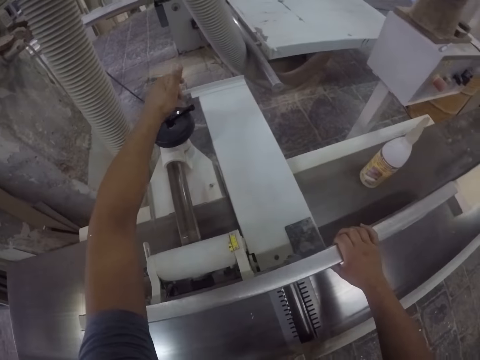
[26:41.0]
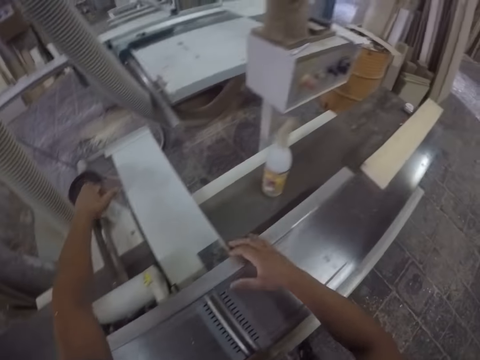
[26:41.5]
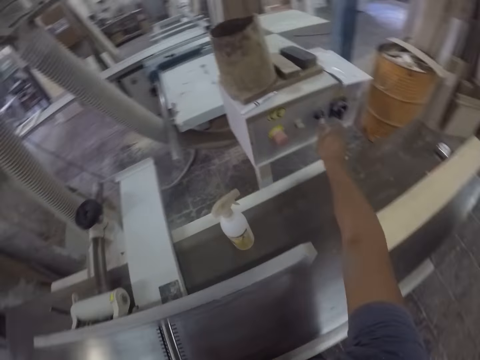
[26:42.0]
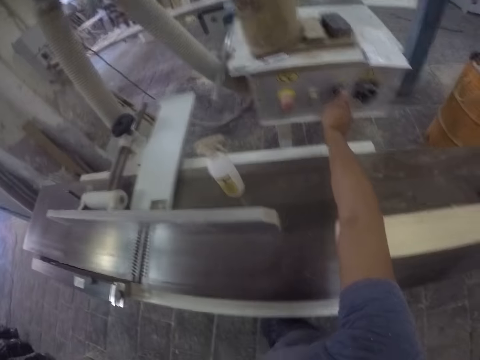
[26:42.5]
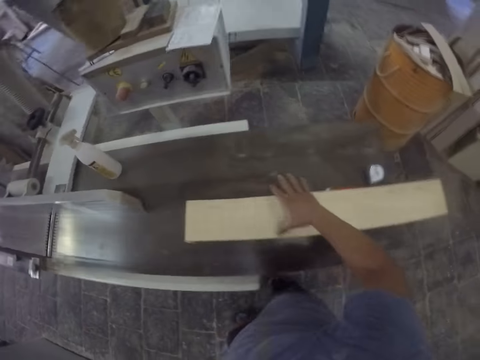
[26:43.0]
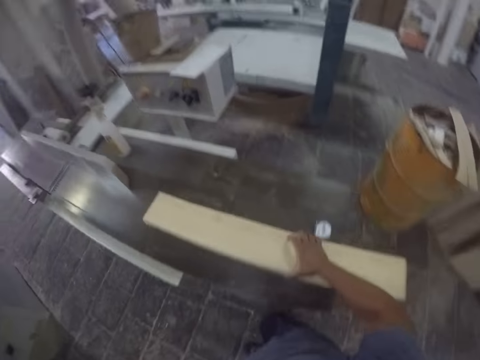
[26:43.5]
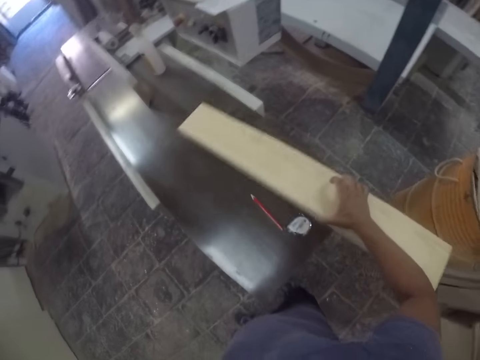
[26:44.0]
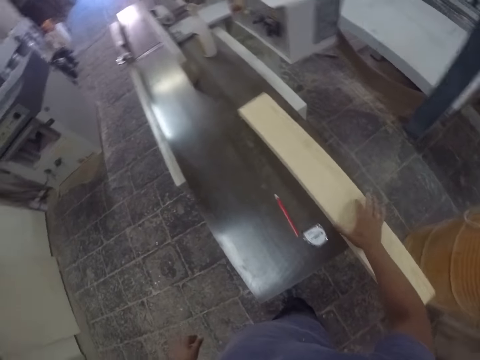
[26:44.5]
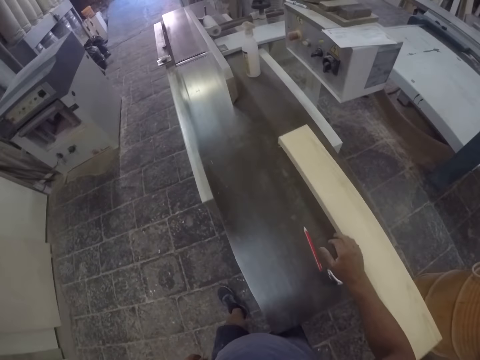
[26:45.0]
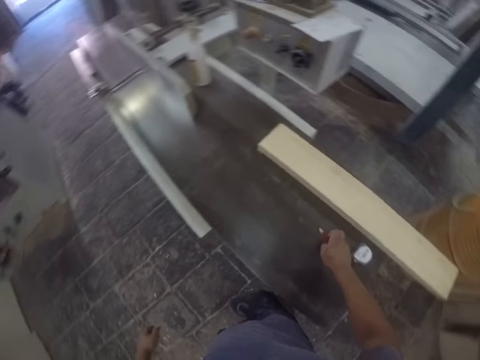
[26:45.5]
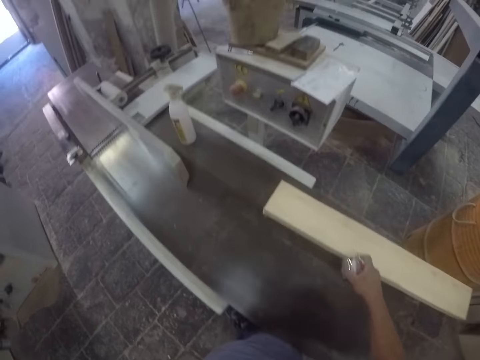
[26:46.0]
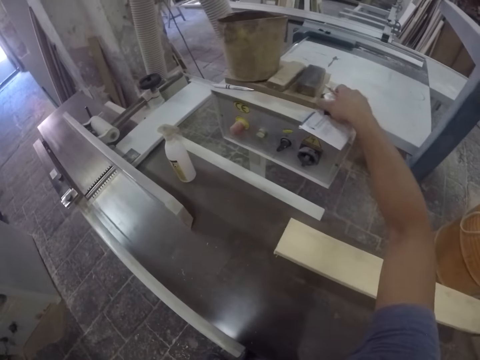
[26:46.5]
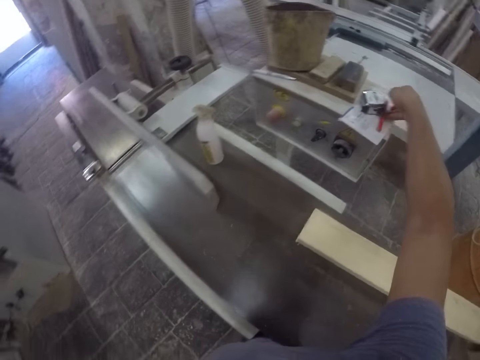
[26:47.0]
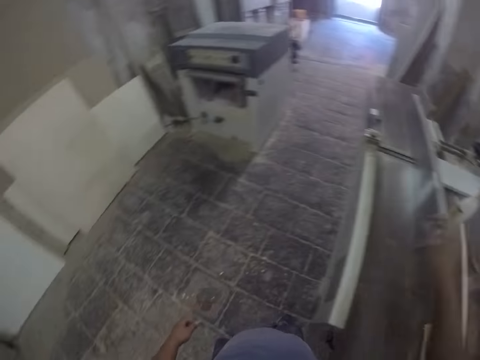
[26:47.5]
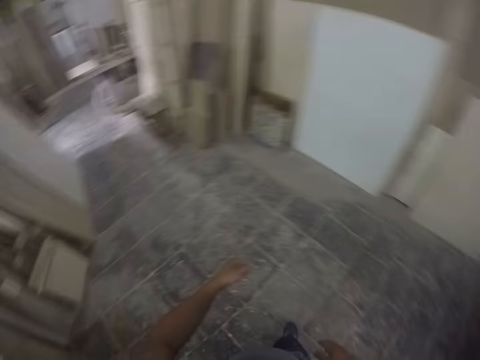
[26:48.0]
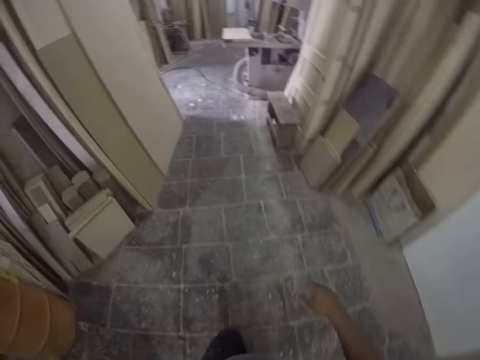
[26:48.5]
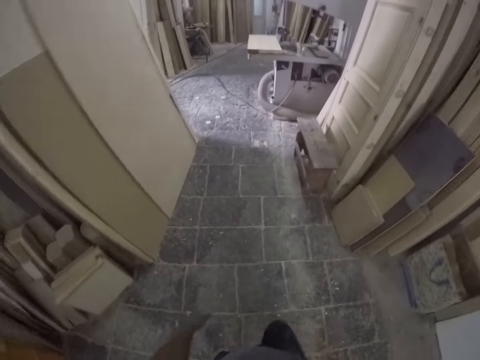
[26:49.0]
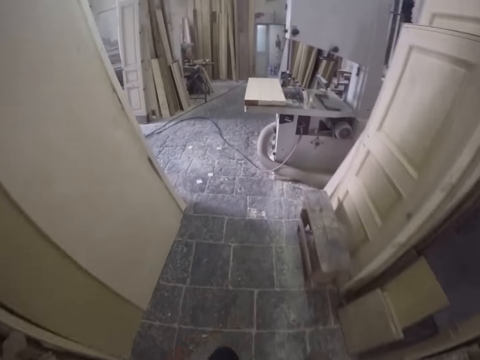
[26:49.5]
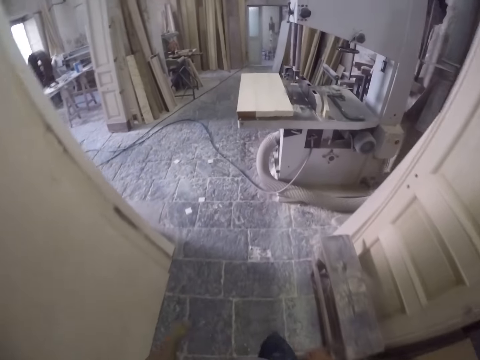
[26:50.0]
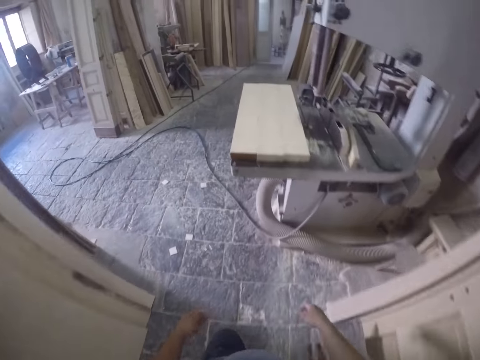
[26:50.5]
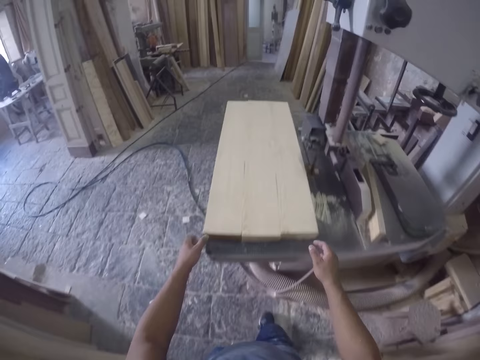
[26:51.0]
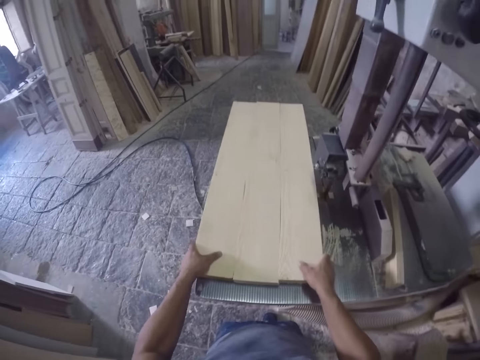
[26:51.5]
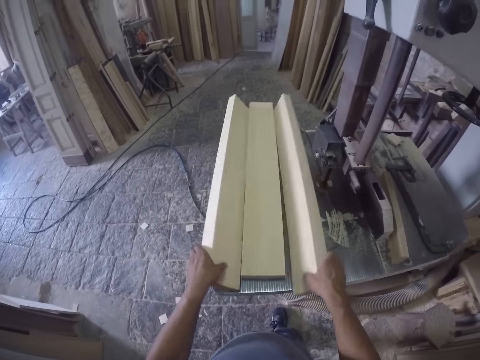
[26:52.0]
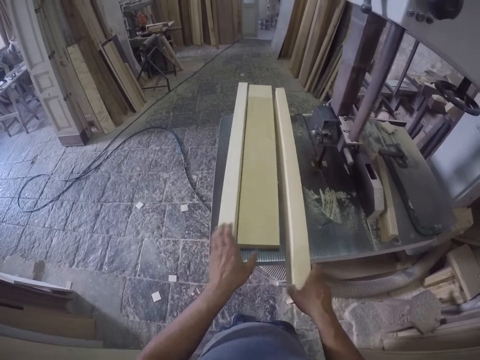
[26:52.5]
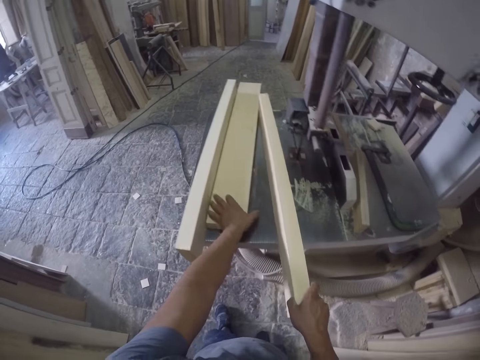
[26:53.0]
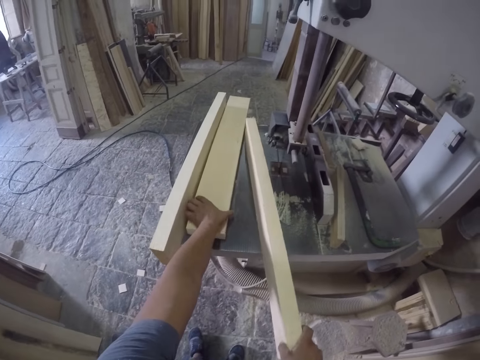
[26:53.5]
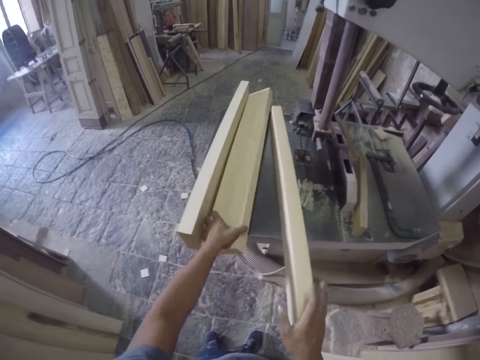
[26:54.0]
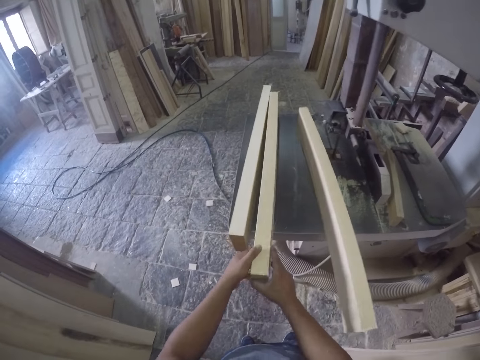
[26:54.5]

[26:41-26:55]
The camera wearer turns the knob. They move the wood on the table and pick up the wood. They put the wood on the machine. They pick up the pencil and tape measure. They put the pencil and tape measure on something. They walk toward the wood on the floor. They pick up the wood. They hold the wood. They put the wood together.

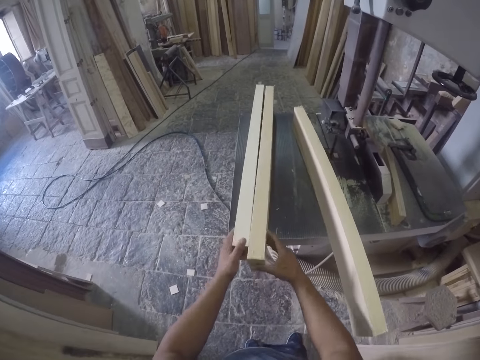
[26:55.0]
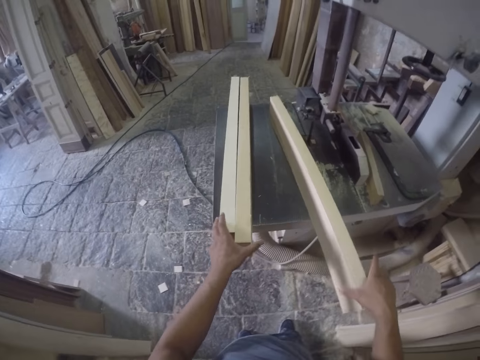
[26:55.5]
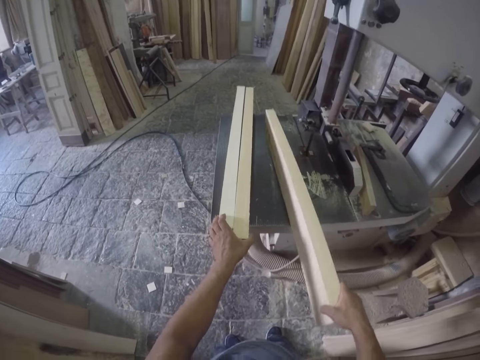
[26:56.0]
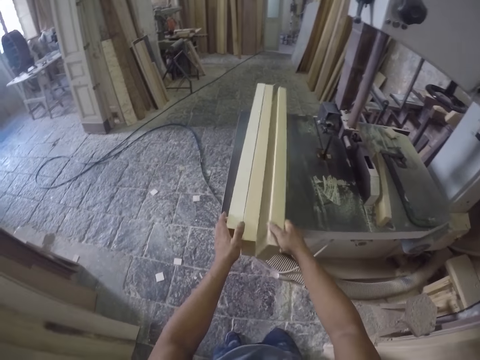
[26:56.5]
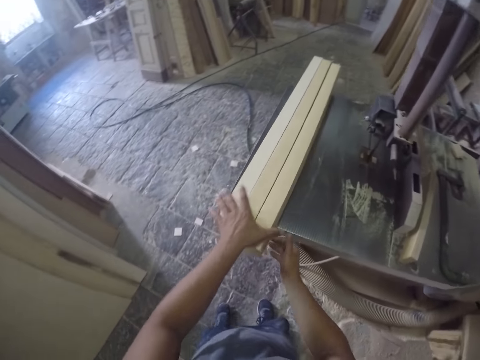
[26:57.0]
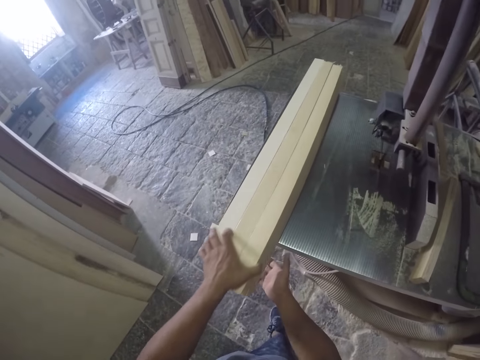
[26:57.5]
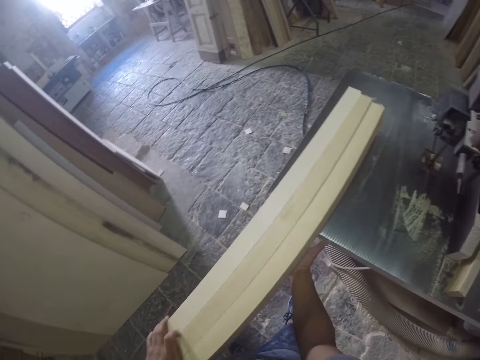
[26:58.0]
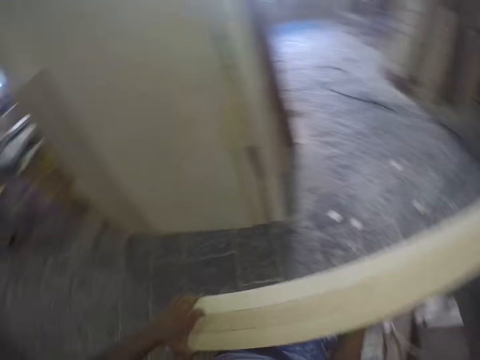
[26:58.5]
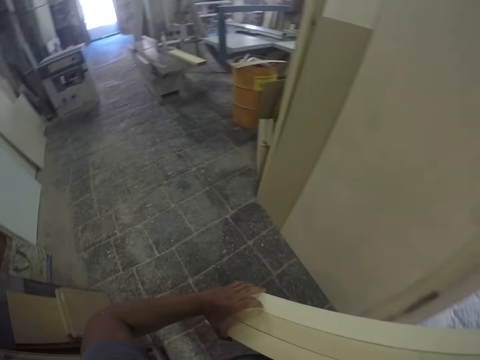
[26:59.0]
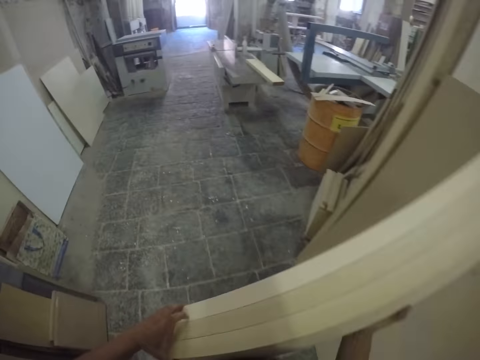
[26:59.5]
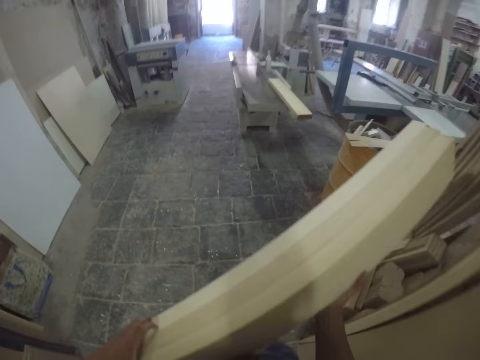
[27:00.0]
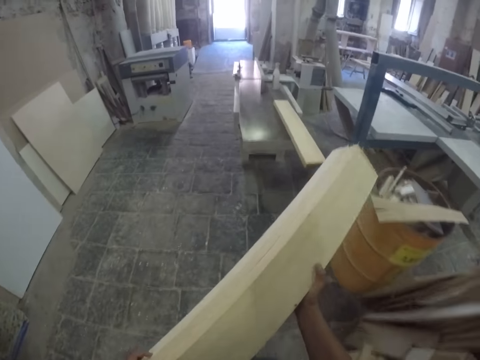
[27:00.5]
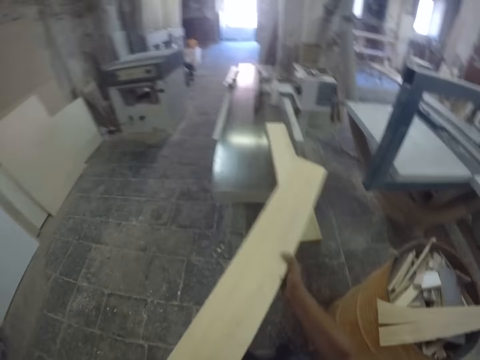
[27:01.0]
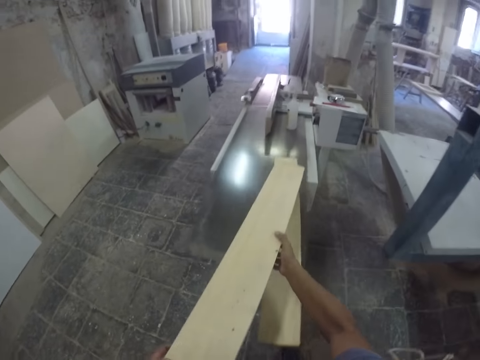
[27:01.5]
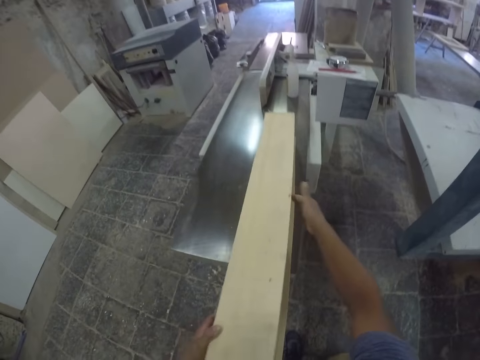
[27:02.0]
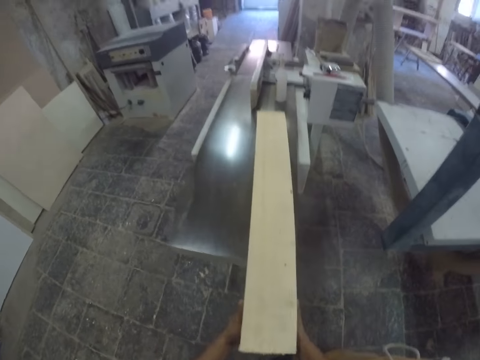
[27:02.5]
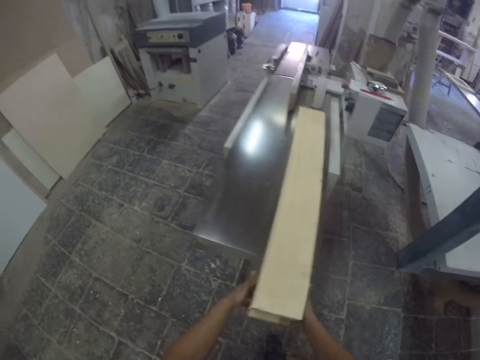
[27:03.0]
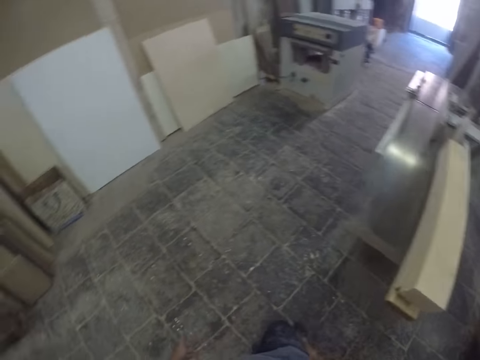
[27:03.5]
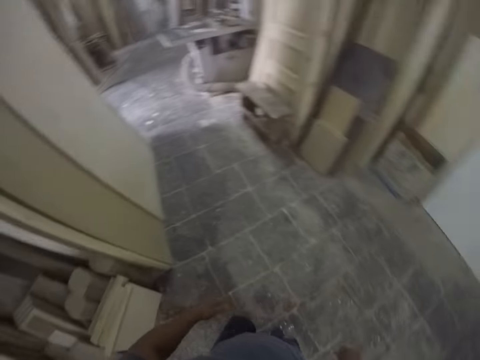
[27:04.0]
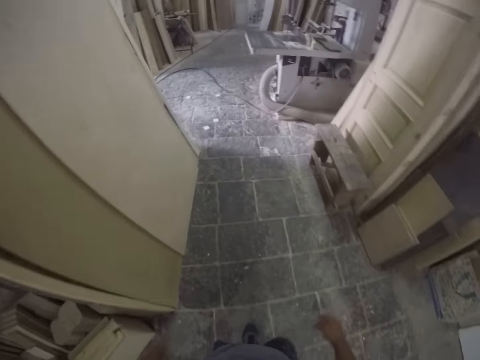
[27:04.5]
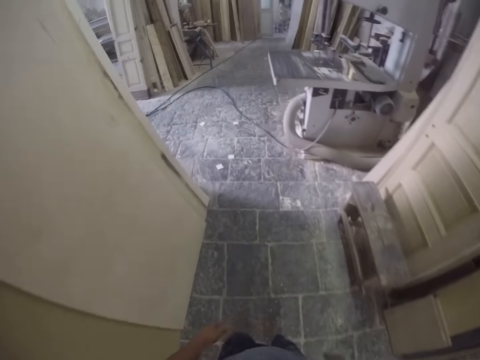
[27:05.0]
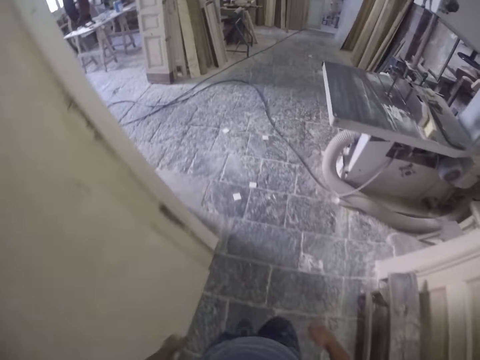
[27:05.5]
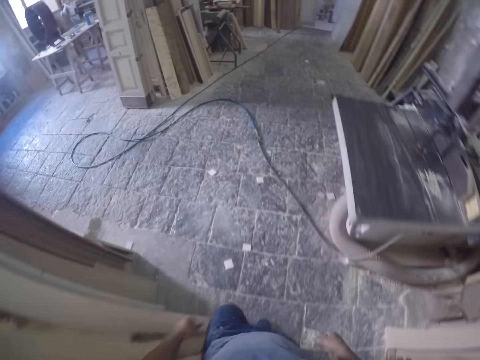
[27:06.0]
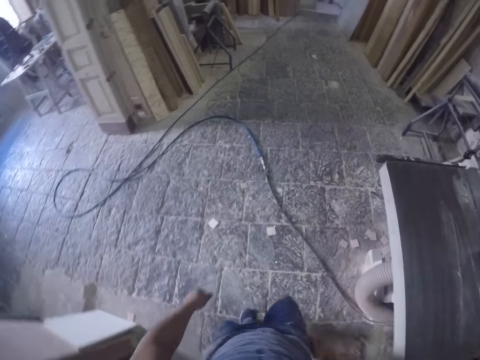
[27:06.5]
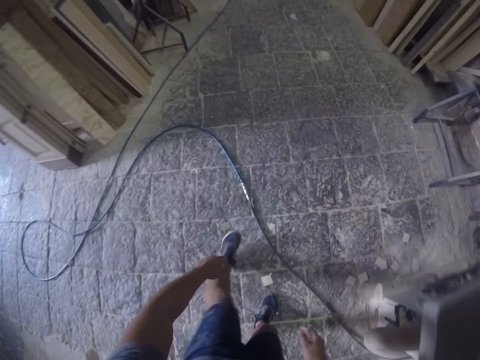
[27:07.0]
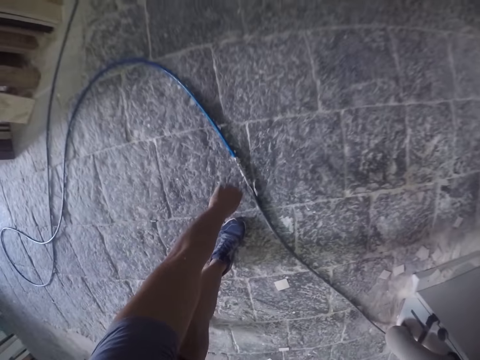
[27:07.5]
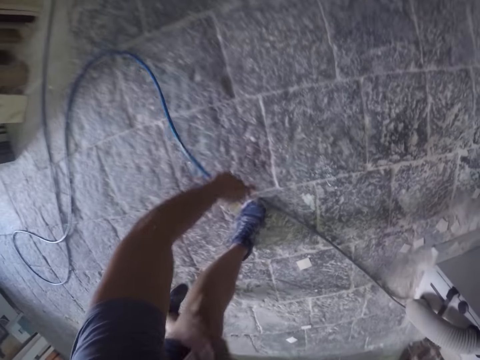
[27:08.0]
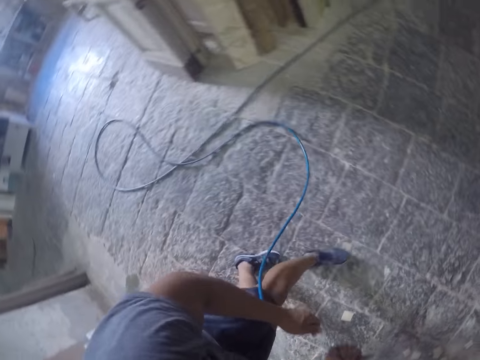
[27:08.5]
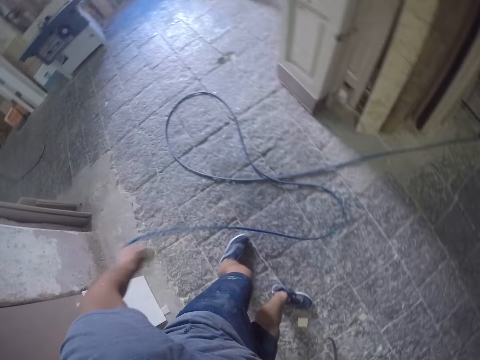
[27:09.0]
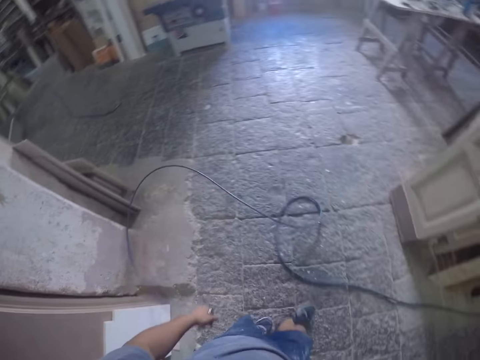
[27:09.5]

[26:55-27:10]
The camera wearer arranges the wood. They lift the wood up. They hold the wood. They walk forward on the workshop and turn around. They place the wood on the machine. They turn around and walk forward on the workshop. They pick up a cable or pipe and bend down. They hold the pipe.
